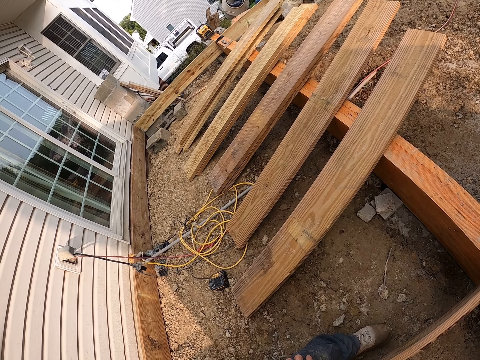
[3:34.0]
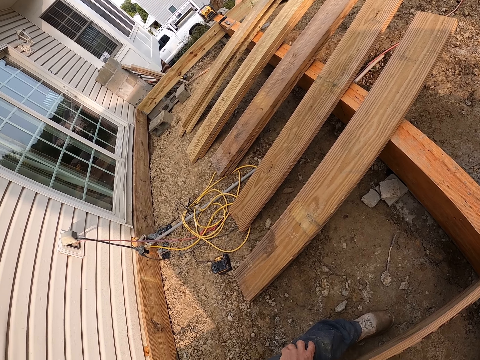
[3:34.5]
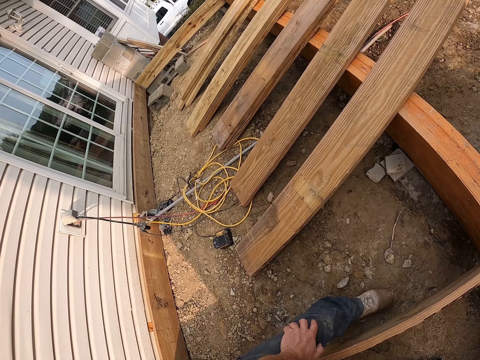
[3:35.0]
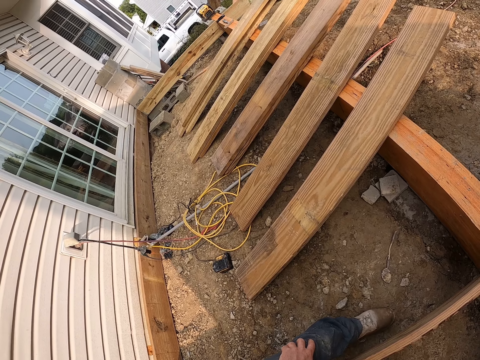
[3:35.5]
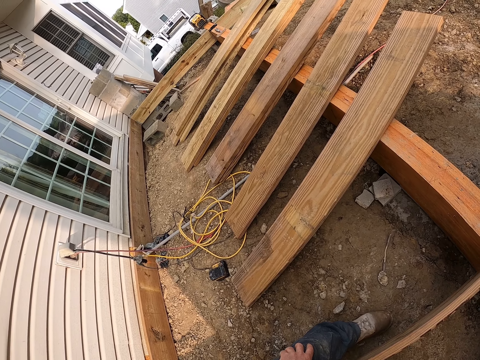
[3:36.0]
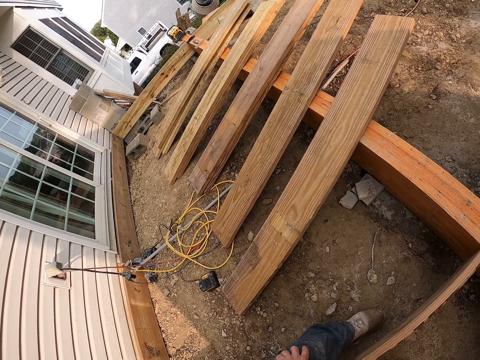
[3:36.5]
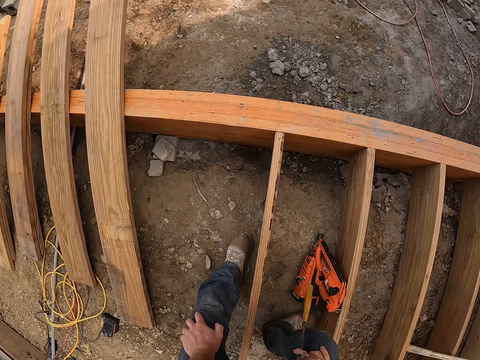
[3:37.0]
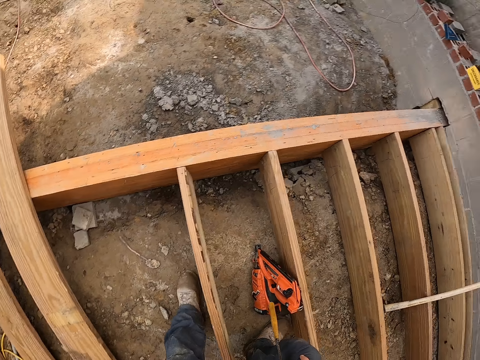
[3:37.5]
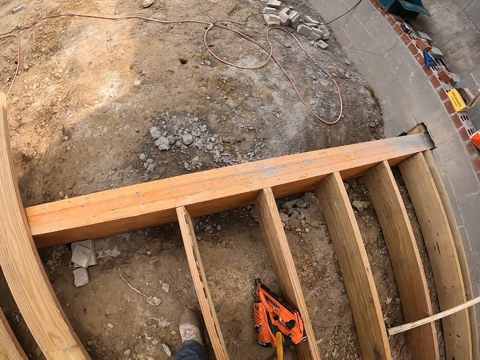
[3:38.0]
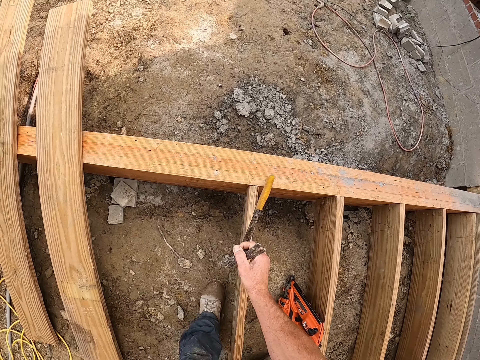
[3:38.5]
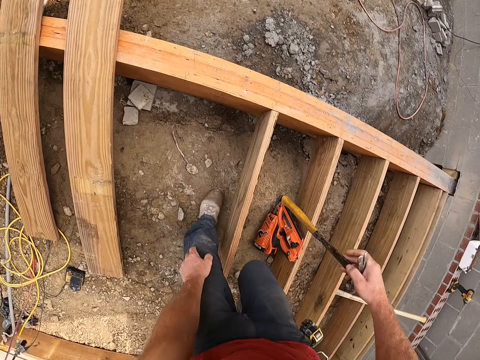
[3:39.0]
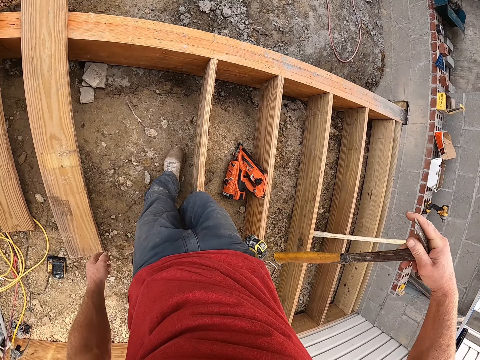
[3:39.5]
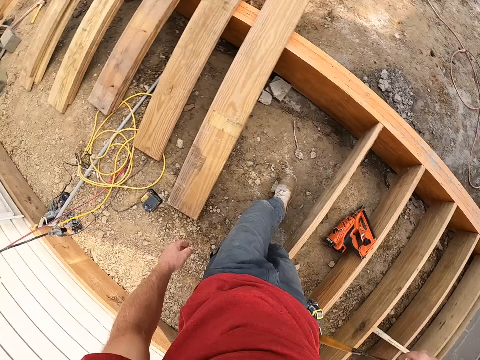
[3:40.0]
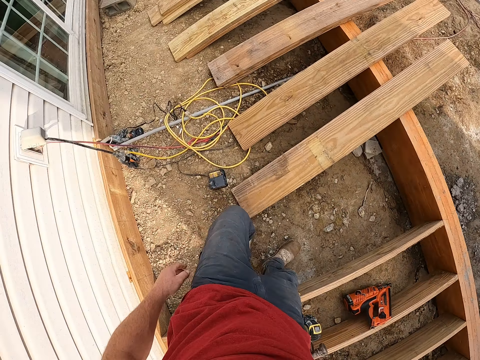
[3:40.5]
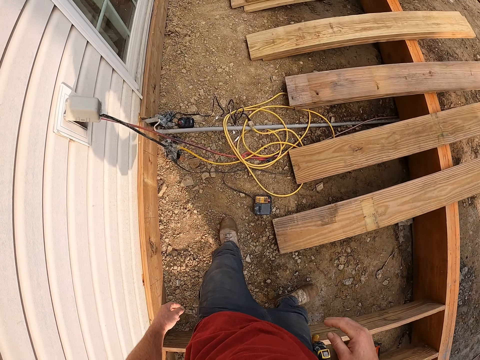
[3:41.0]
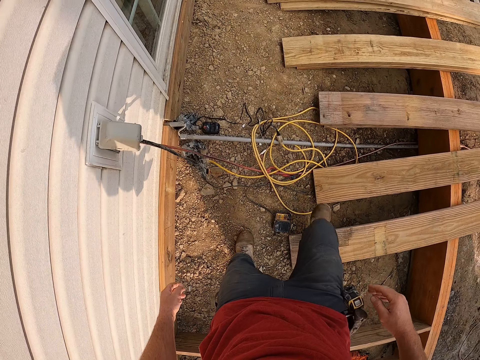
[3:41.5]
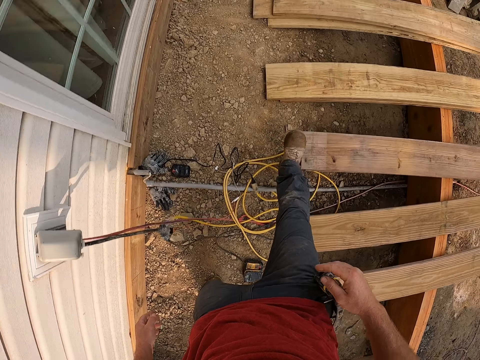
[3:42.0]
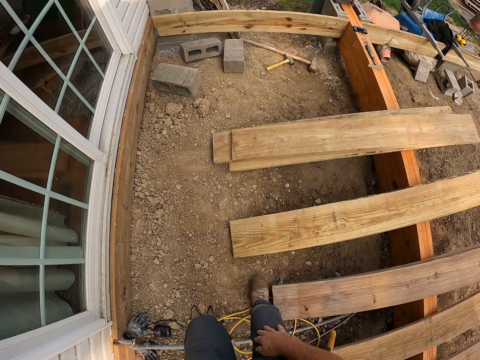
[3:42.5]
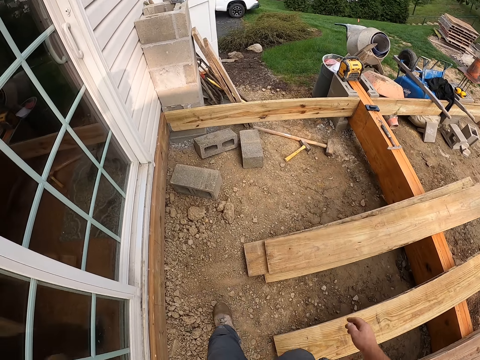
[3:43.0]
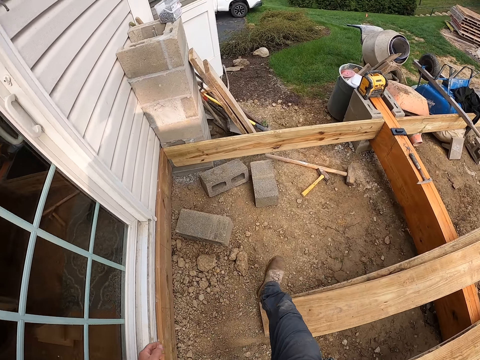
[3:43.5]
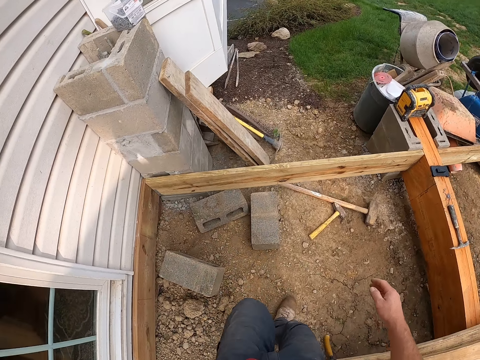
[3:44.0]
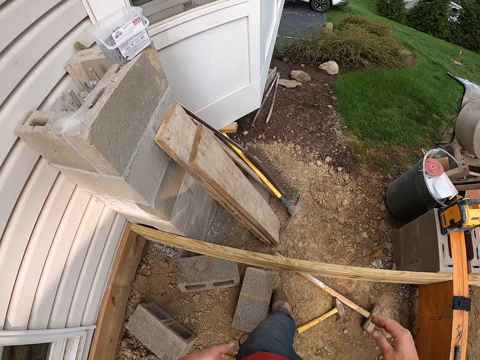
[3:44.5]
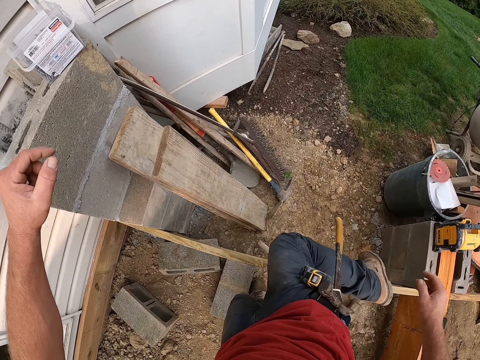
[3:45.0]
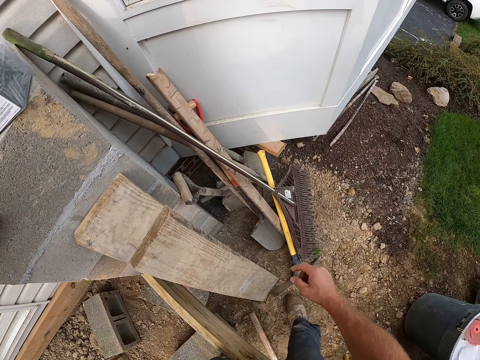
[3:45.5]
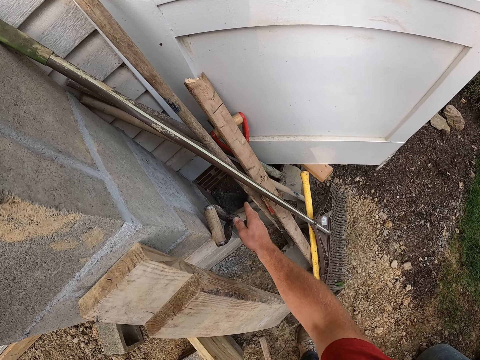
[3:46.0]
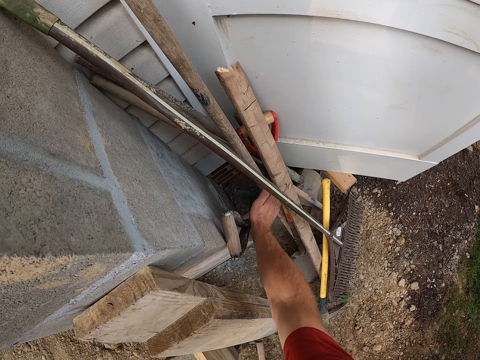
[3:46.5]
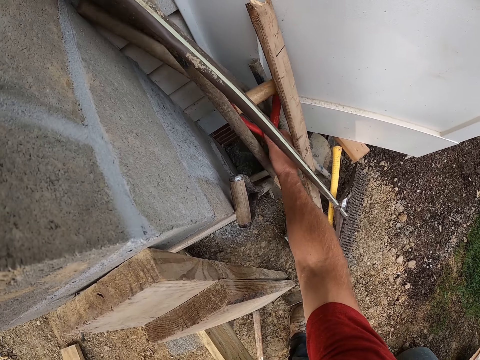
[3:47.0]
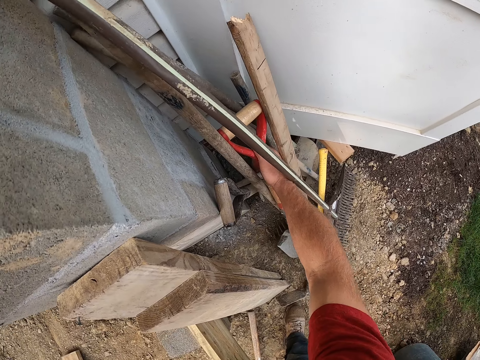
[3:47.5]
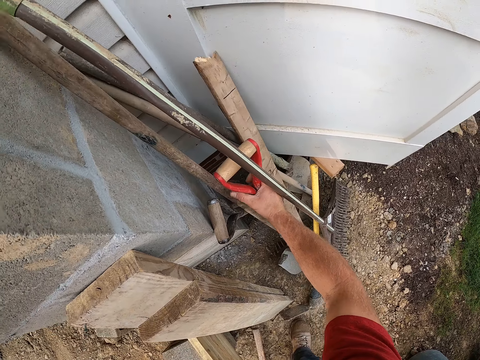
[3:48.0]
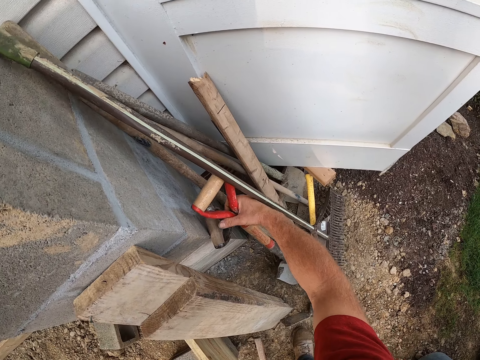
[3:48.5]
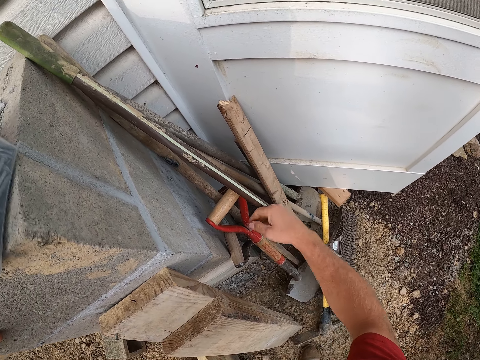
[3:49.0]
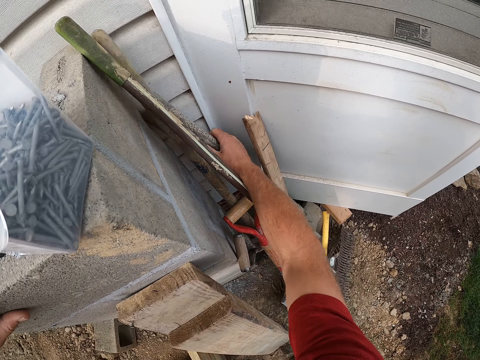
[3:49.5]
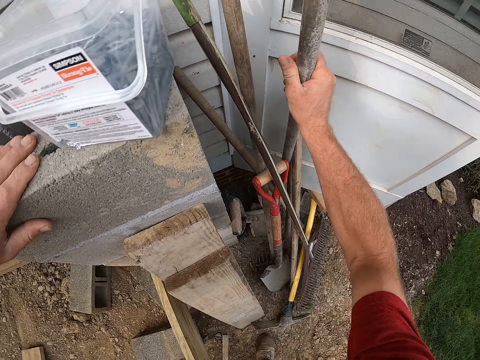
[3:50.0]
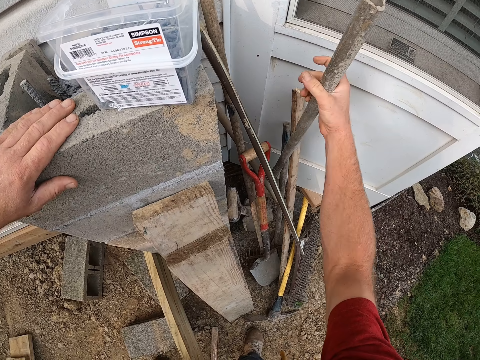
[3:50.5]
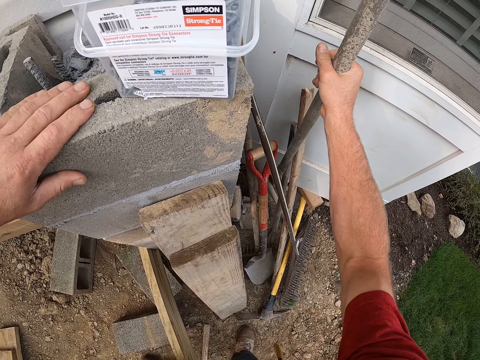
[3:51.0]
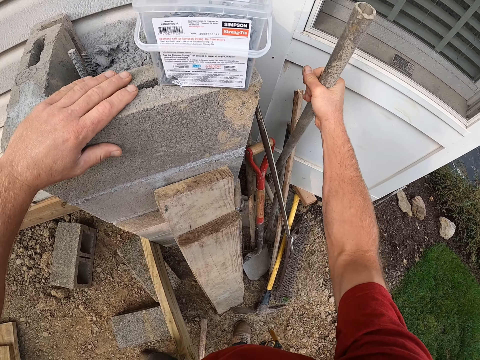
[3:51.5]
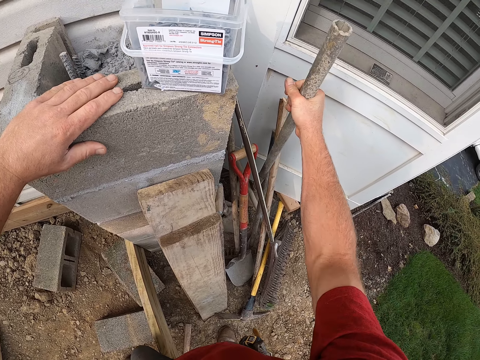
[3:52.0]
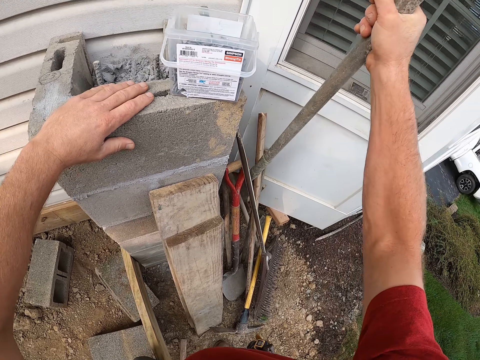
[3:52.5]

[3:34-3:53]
The camera wearer hangs a hammer on his tool belt. He puts the hammer on the ground. He walks around. He touches a shovel. He picks up the shovel.

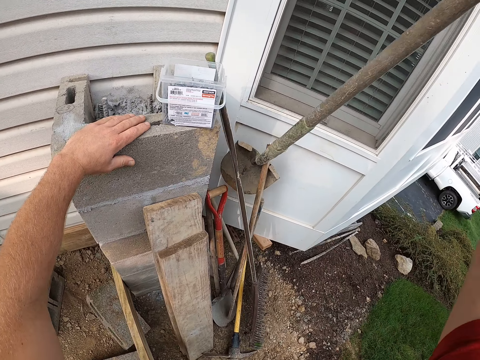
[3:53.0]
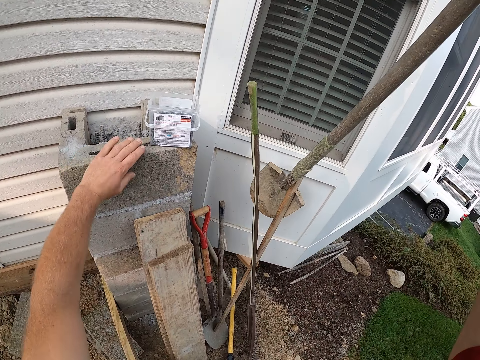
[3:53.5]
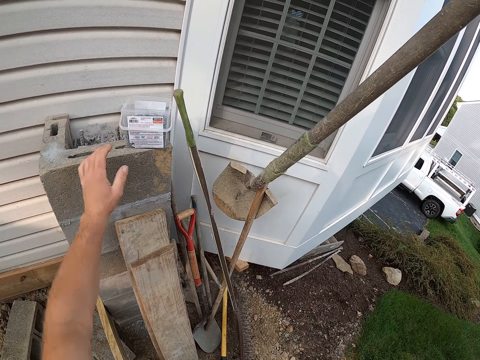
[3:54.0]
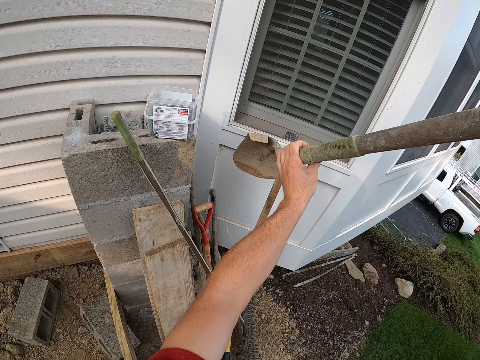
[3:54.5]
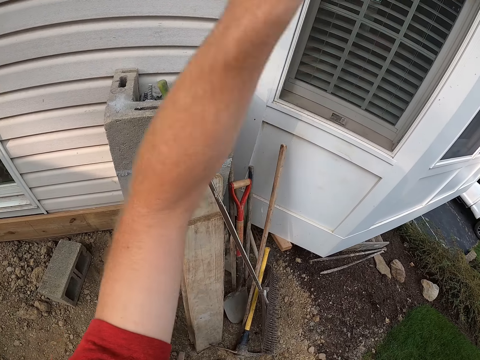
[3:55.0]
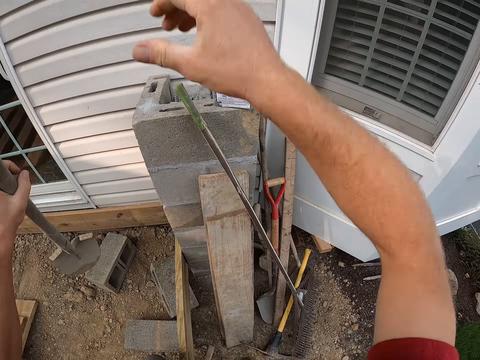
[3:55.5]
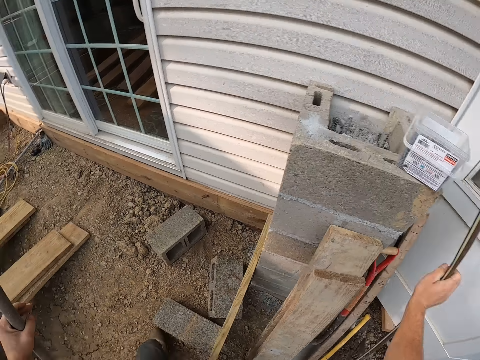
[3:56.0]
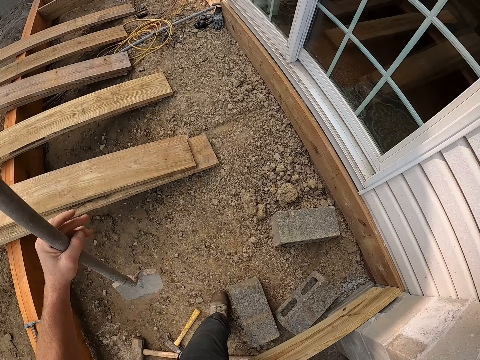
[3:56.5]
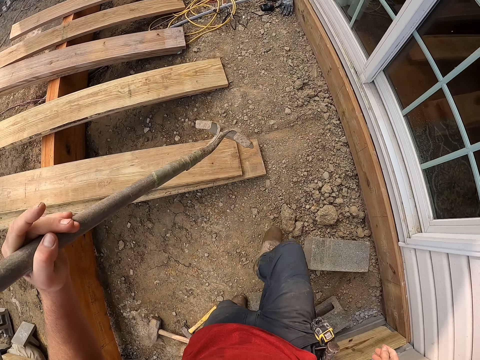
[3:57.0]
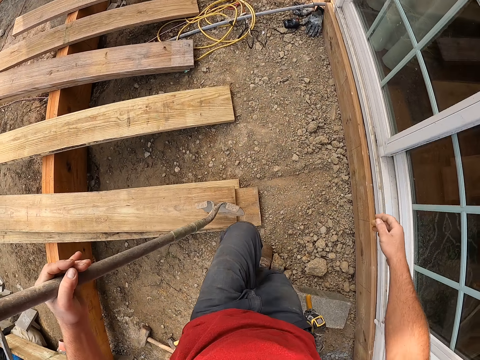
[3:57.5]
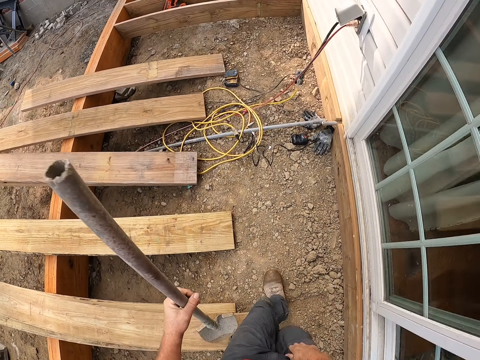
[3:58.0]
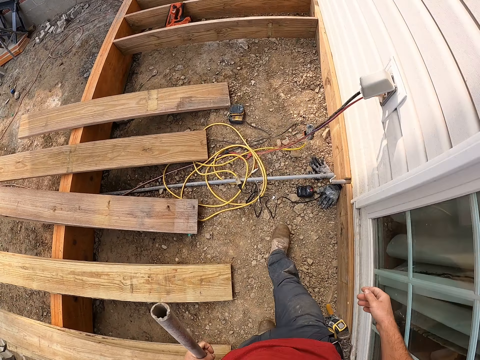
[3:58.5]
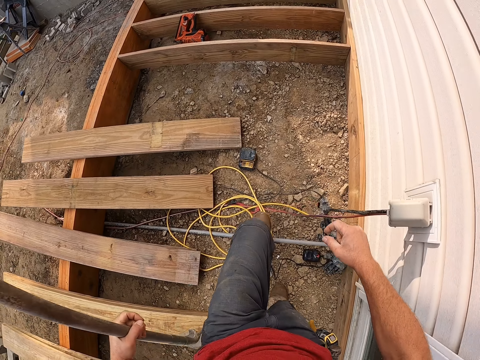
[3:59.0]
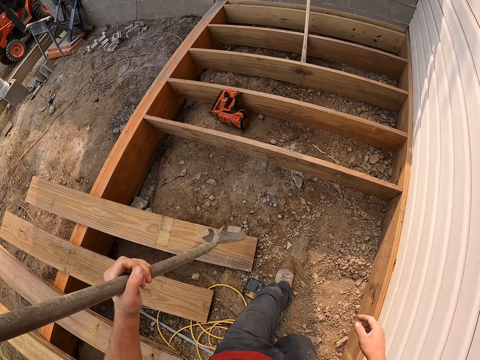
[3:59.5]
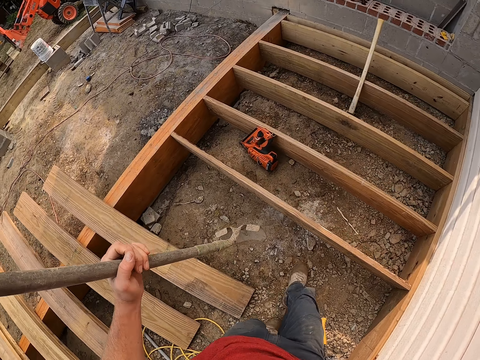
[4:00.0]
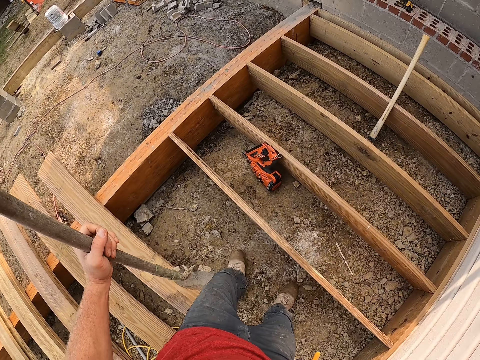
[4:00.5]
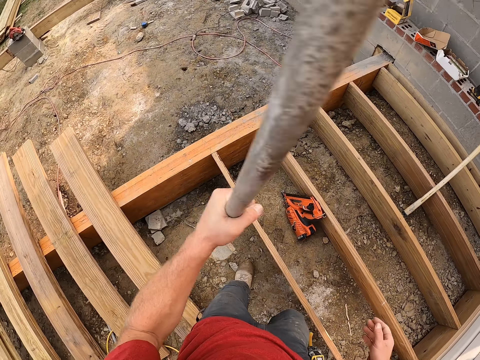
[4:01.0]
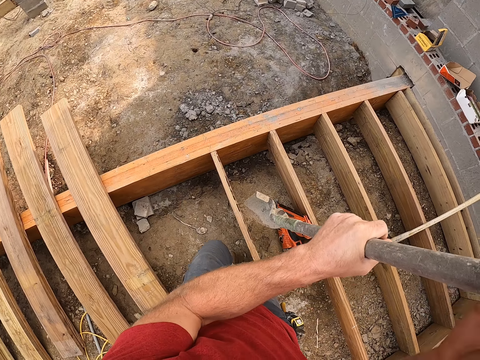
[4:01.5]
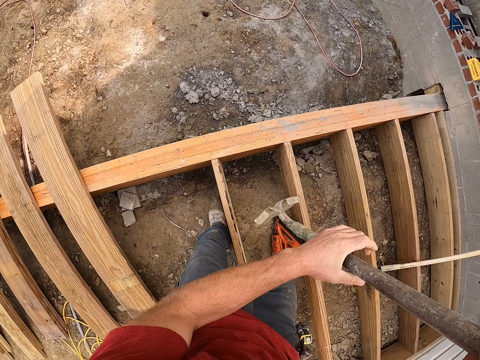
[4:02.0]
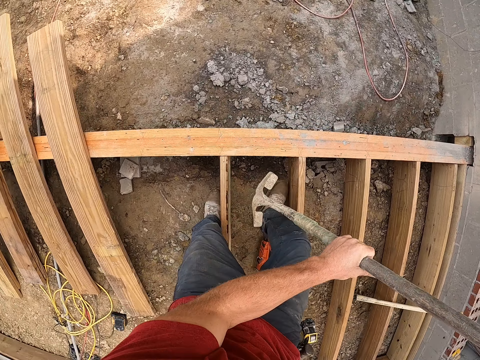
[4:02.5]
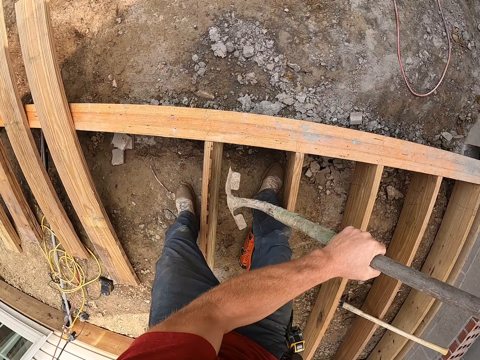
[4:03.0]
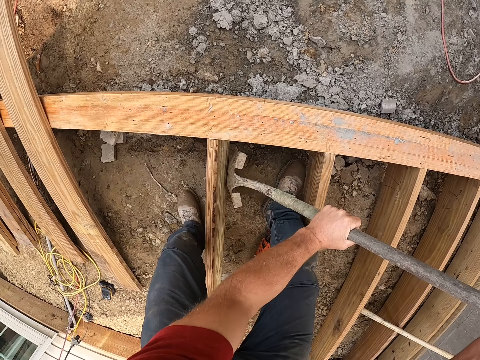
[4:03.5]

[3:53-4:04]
The camera wearer touches a rake. They walk around. They drive a shovel into the ground.
